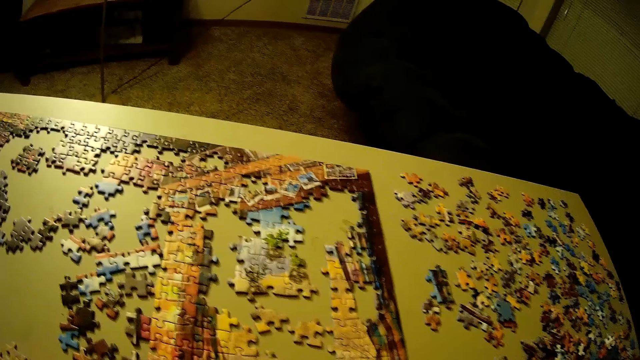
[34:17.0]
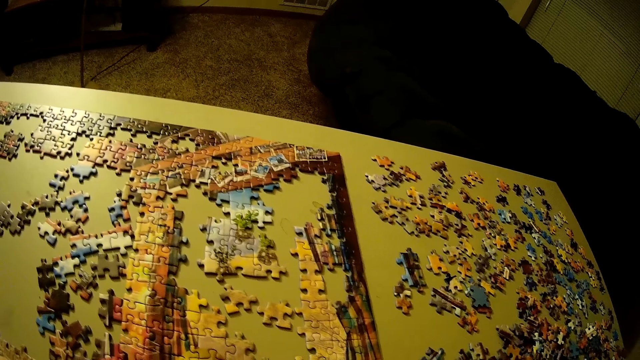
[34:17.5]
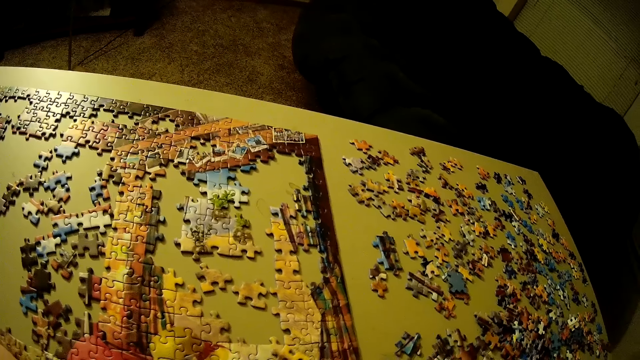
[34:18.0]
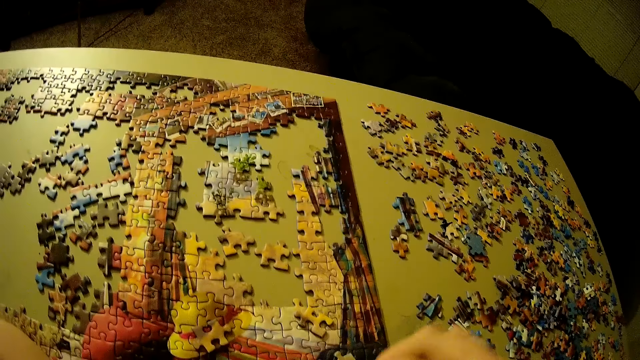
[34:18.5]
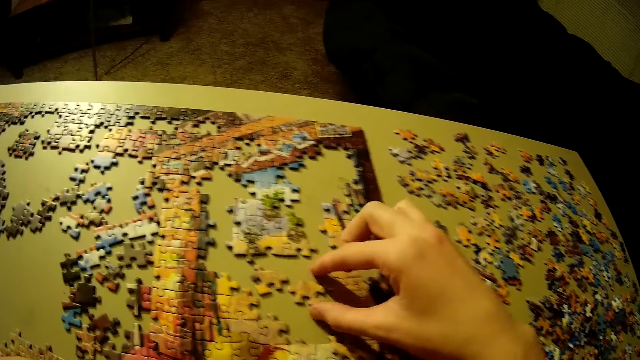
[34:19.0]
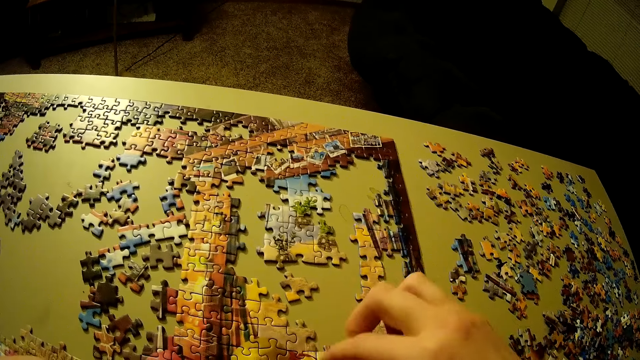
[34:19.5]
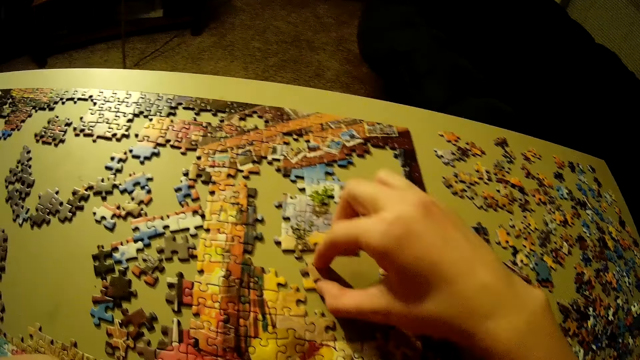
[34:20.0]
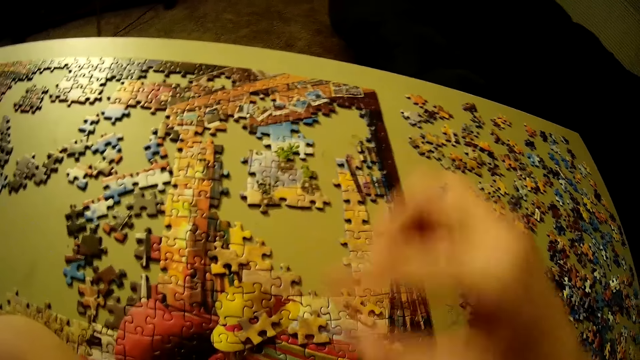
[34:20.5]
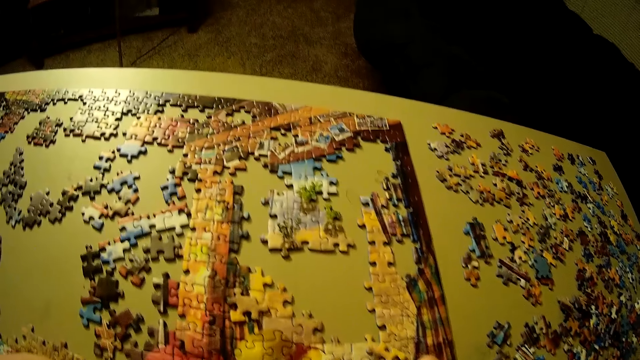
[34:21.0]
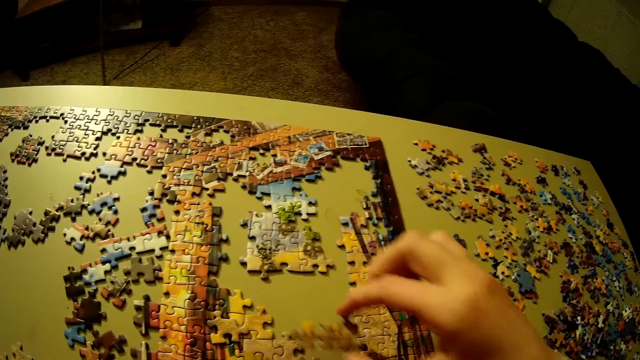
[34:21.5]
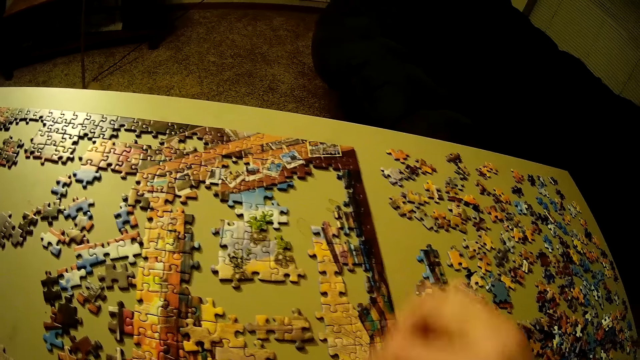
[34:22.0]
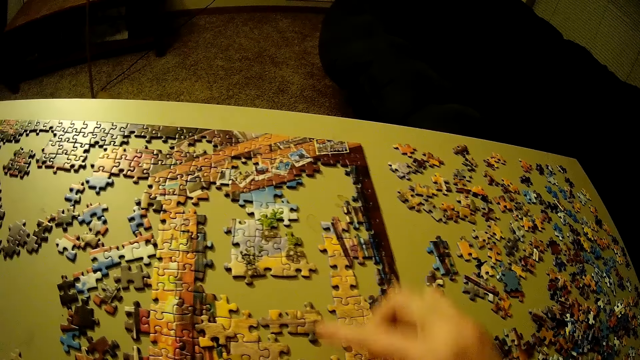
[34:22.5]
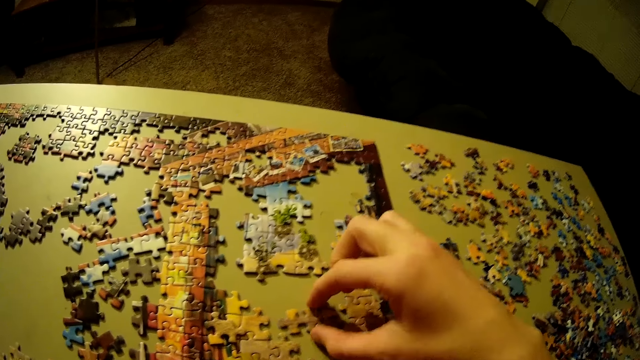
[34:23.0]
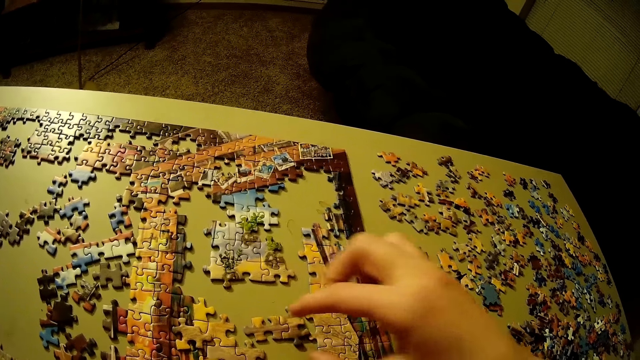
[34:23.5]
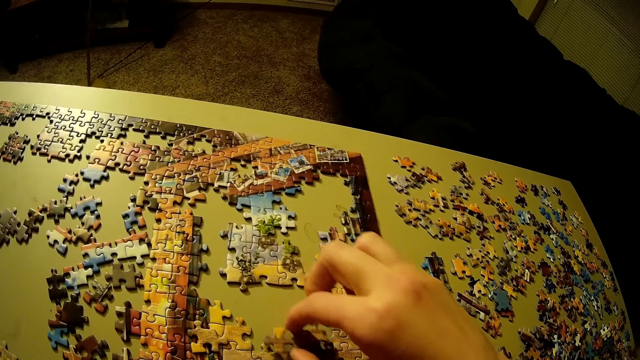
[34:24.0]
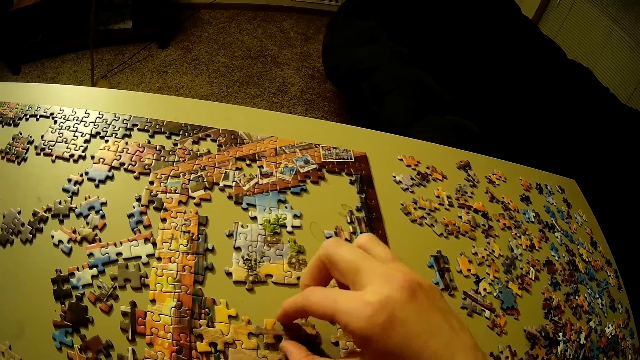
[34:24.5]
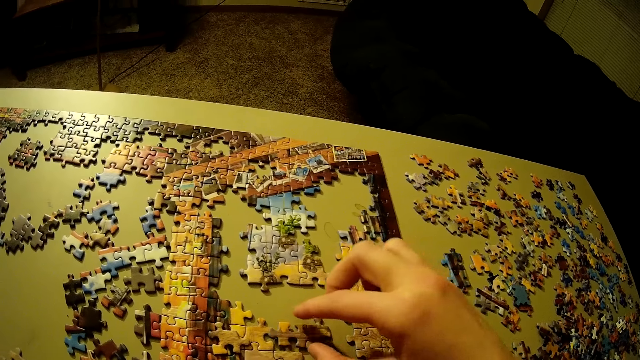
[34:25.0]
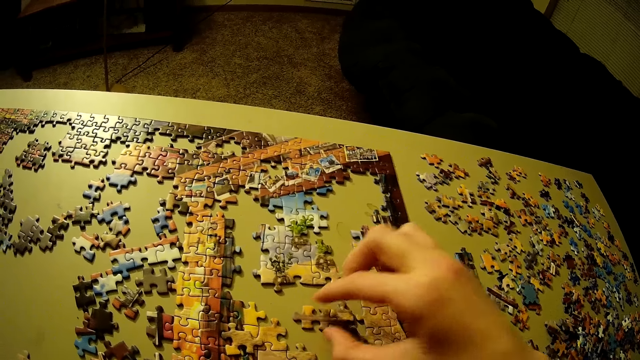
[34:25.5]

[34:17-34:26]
The camera wearer picks a puzzle piece. They arrange the puzzle piece and pick the puzzle piece. They put the puzzle piece on top of other puzzle pieces and put the puzzle piece on the table. They arrange the puzzle piece.

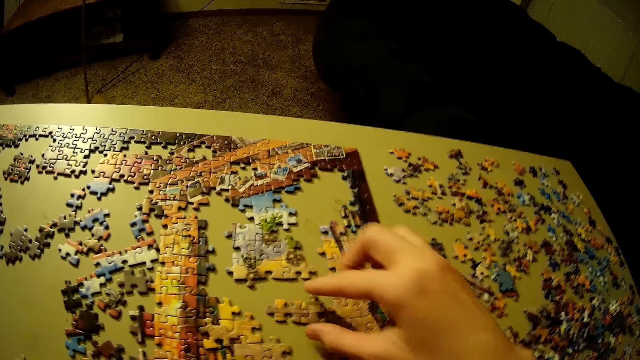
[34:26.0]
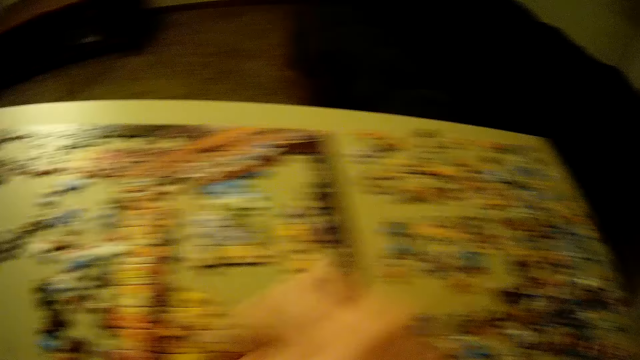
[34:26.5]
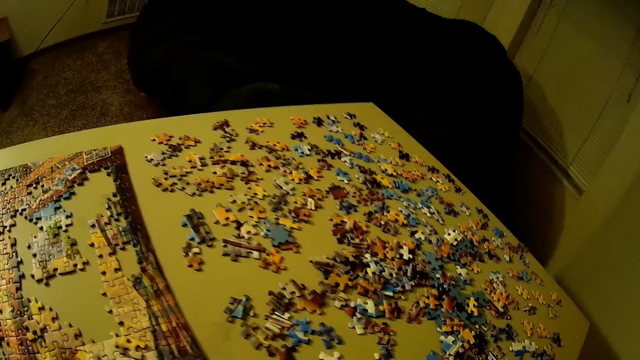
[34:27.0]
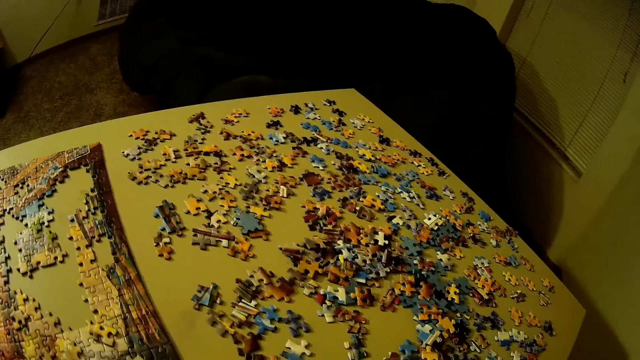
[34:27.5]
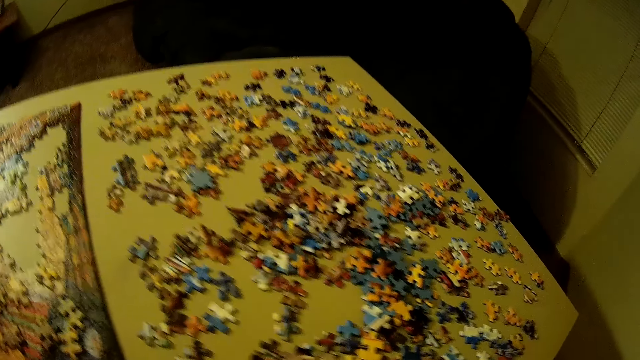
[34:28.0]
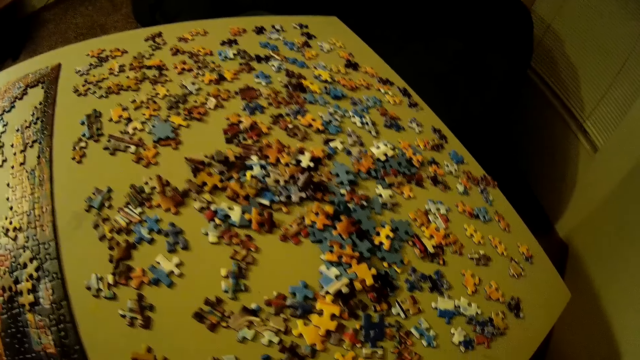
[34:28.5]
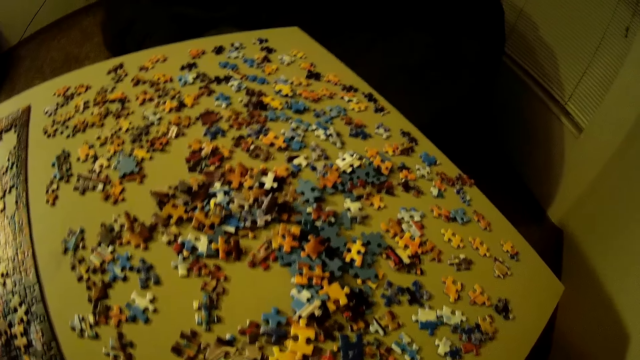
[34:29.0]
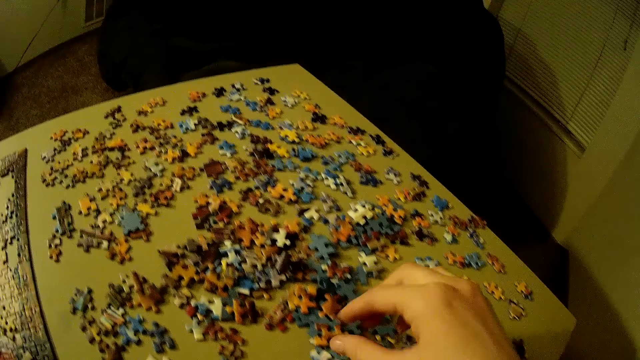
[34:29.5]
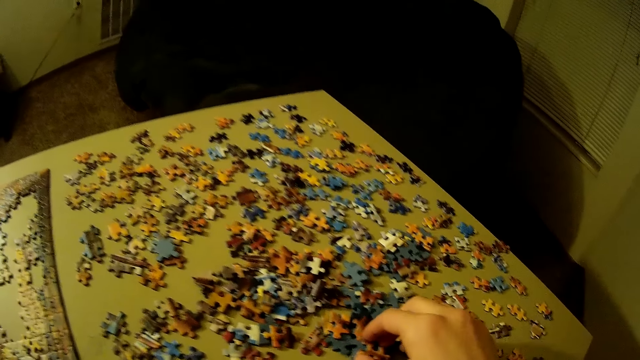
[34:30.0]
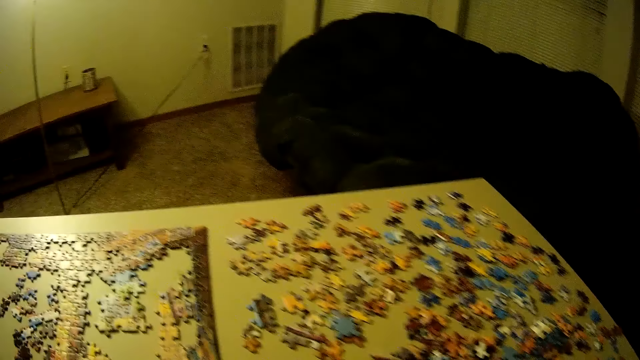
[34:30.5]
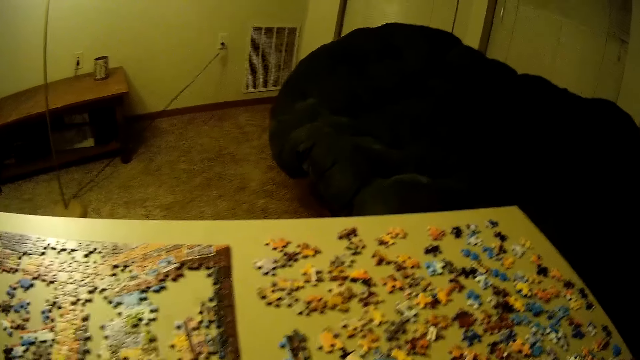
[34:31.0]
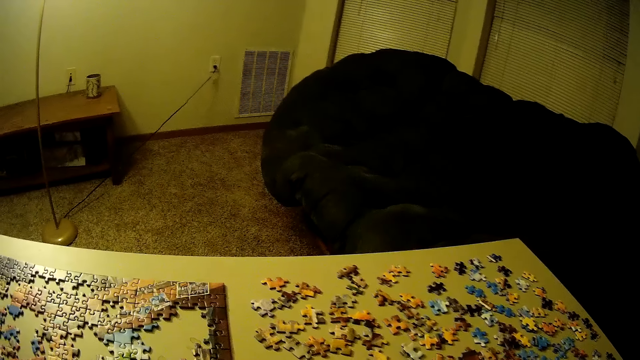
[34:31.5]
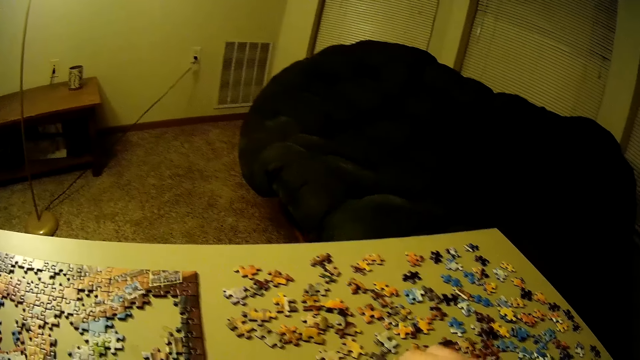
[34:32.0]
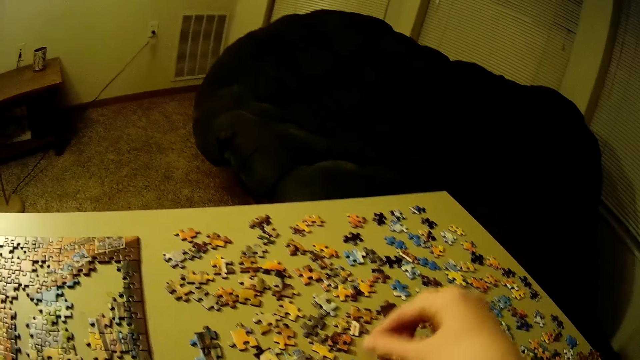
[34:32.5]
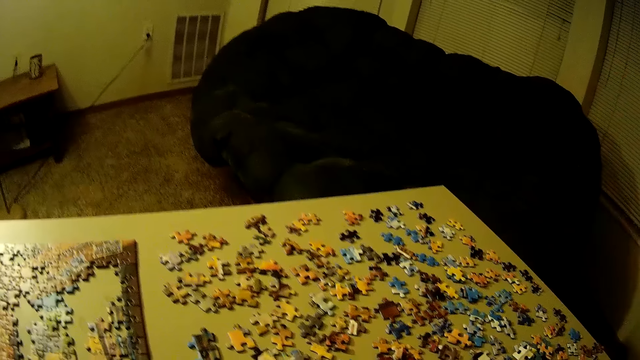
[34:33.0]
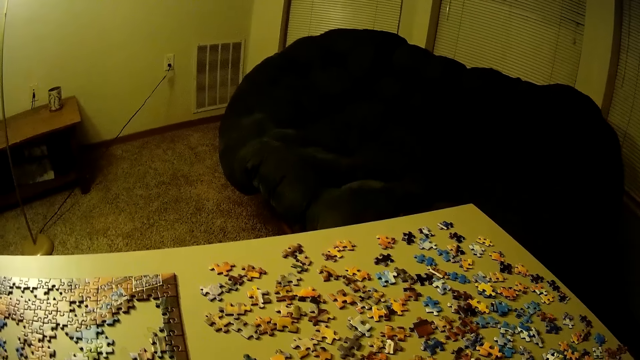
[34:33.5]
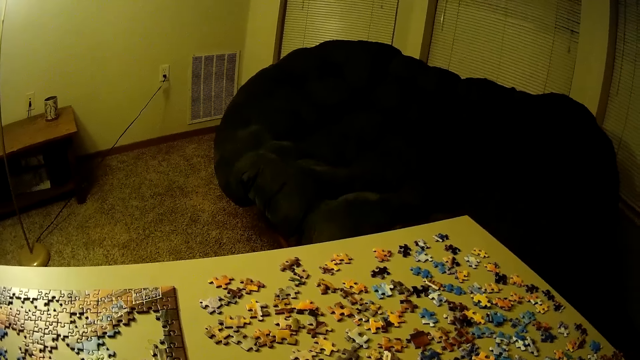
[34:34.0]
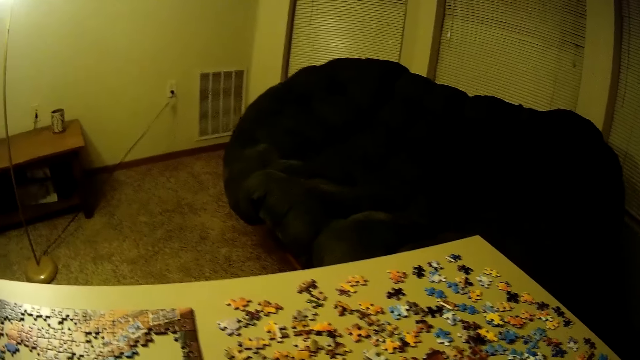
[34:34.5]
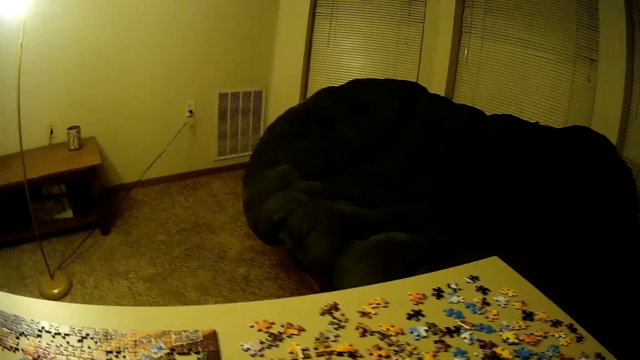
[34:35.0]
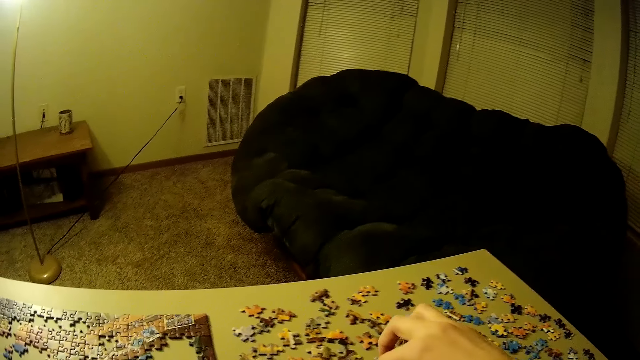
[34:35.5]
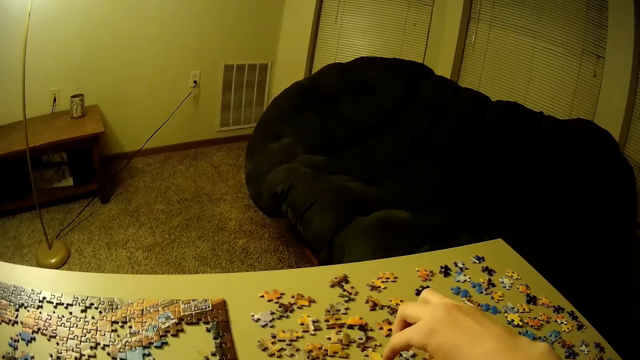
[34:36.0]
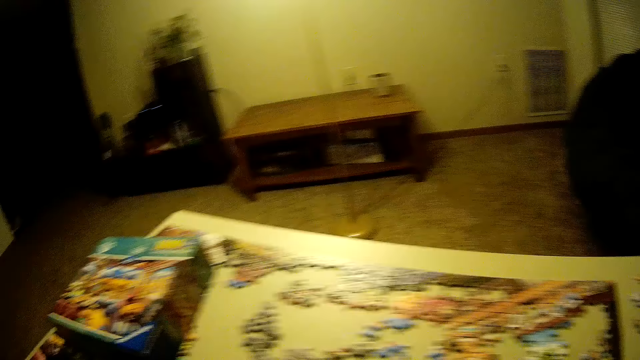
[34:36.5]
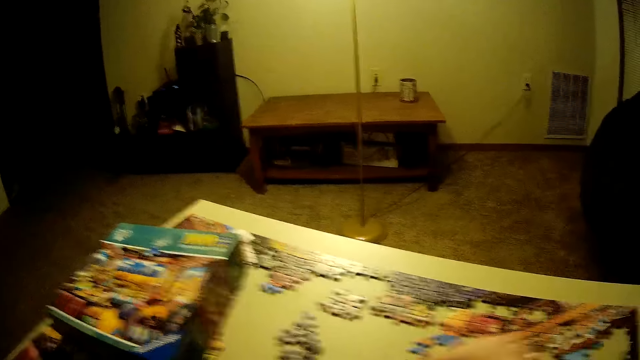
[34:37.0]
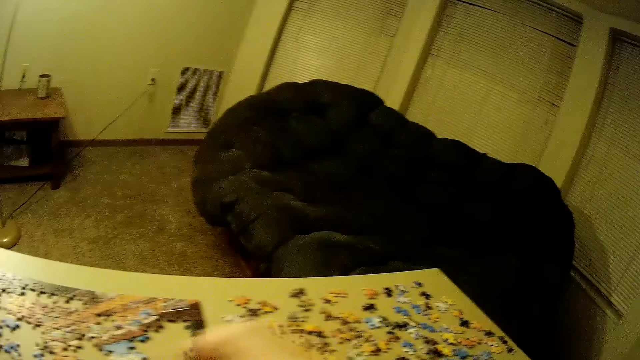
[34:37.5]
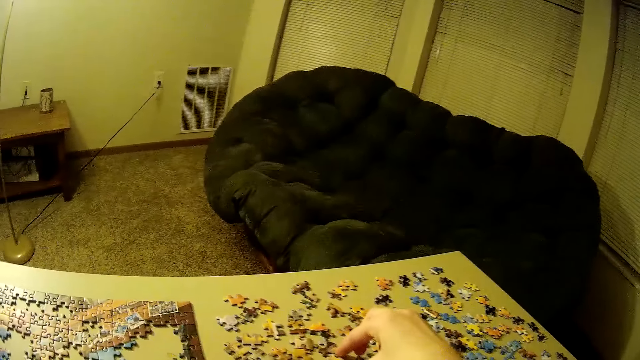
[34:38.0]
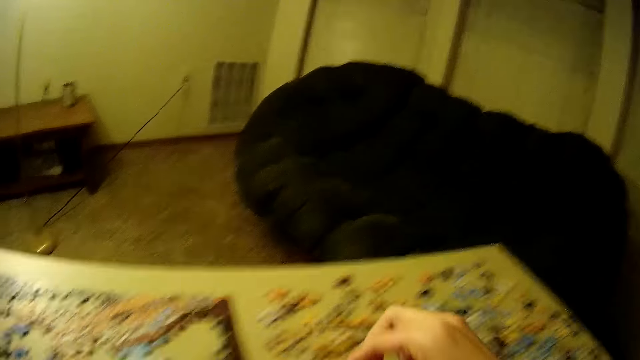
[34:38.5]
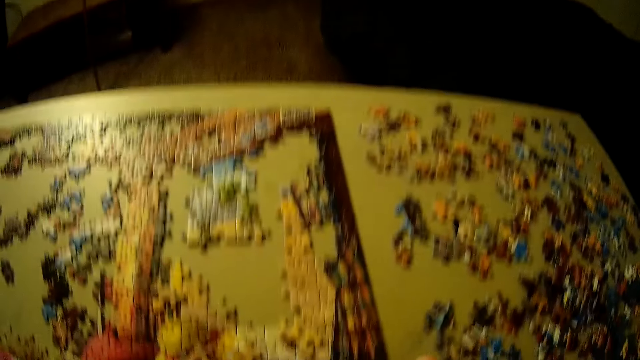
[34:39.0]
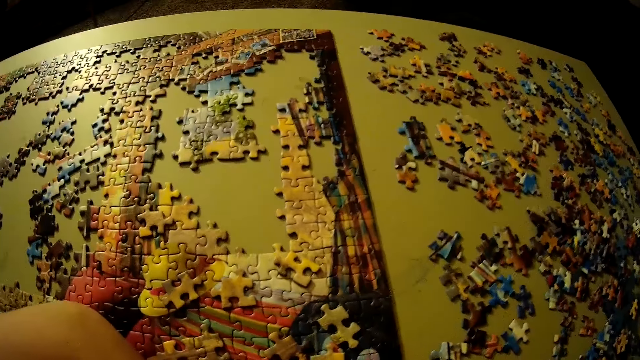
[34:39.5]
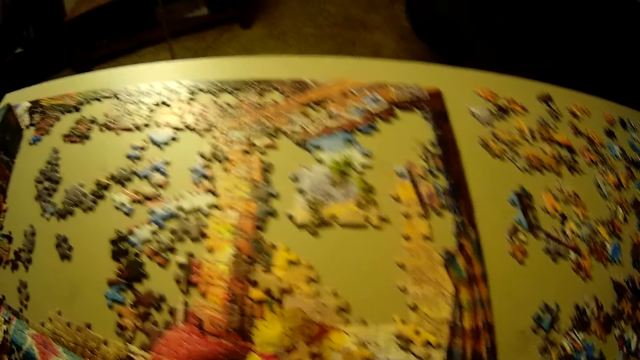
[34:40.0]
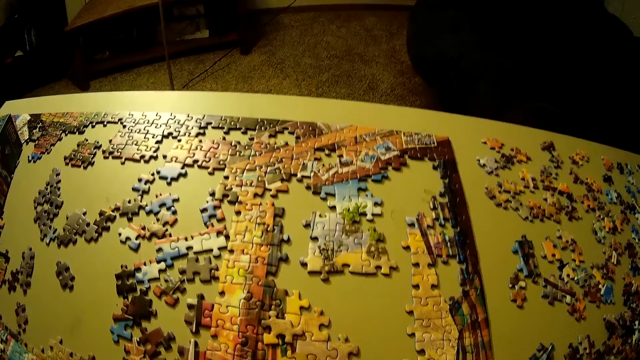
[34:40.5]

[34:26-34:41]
The camera wearer picks a puzzle piece. He looks at the puzzle pieces. He holds the puzzle pieces and sorts the puzzle piece. He withdraws his hand from the puzzle piece. He holds the puzzle pieces.
